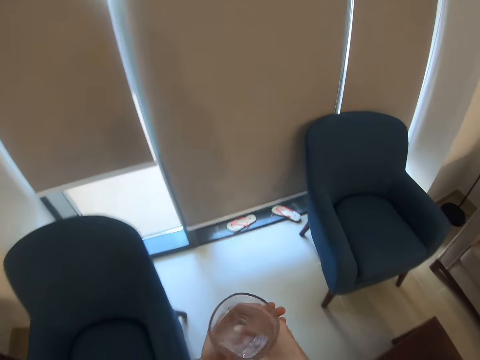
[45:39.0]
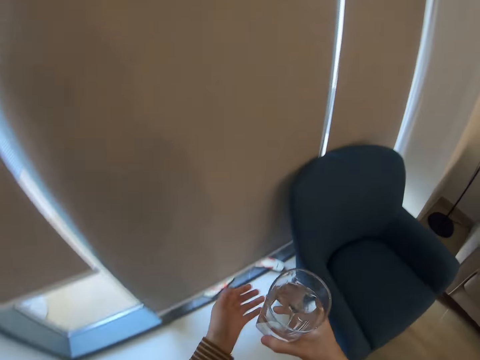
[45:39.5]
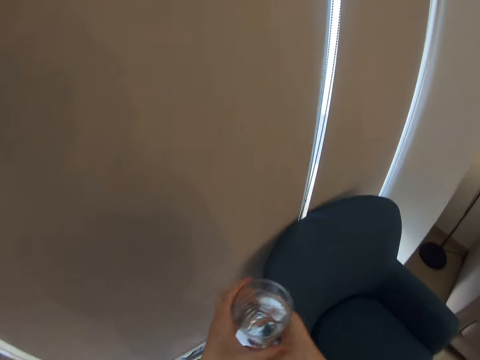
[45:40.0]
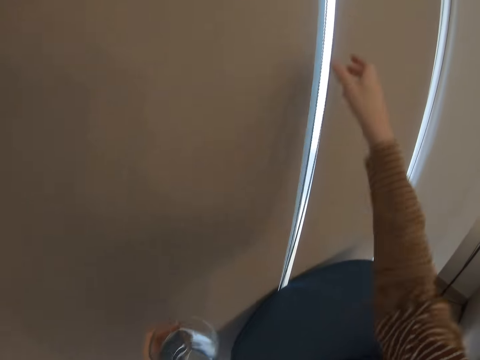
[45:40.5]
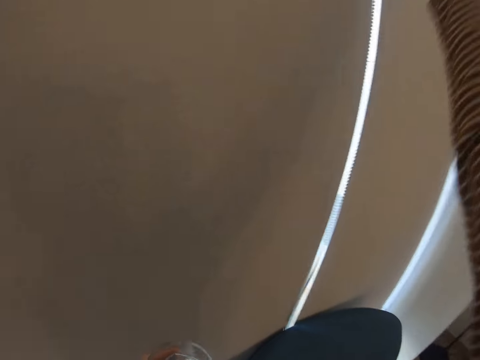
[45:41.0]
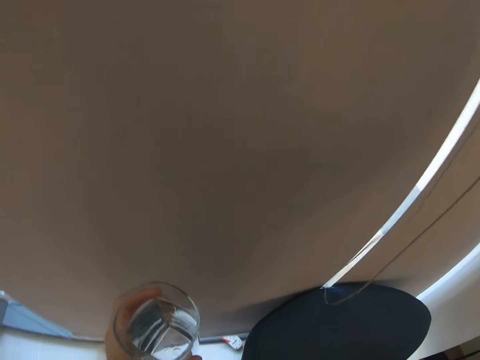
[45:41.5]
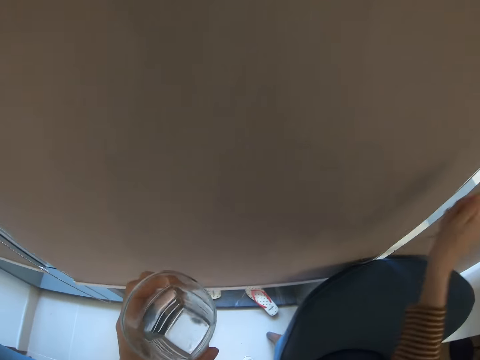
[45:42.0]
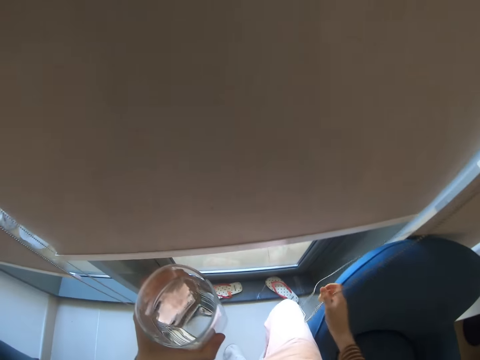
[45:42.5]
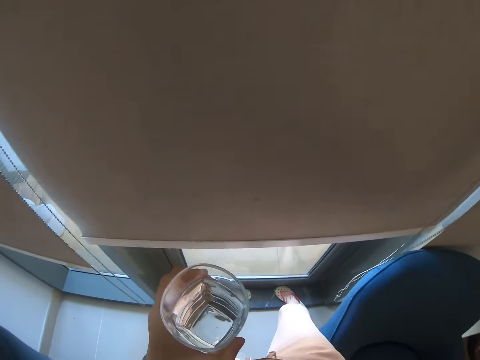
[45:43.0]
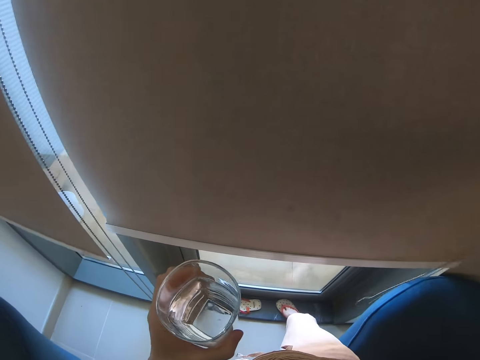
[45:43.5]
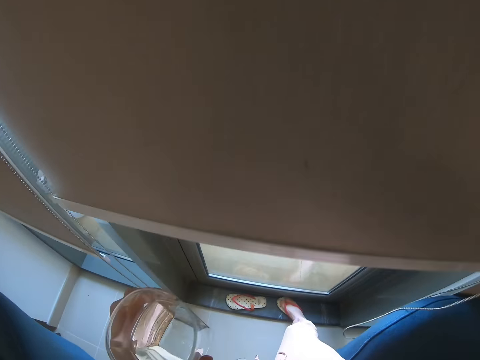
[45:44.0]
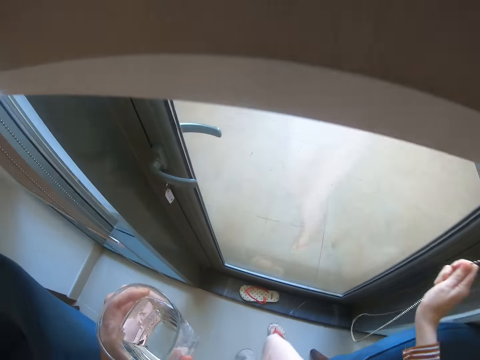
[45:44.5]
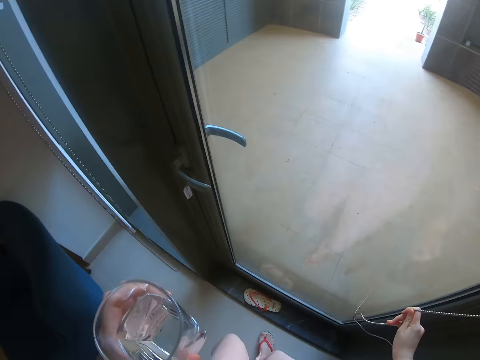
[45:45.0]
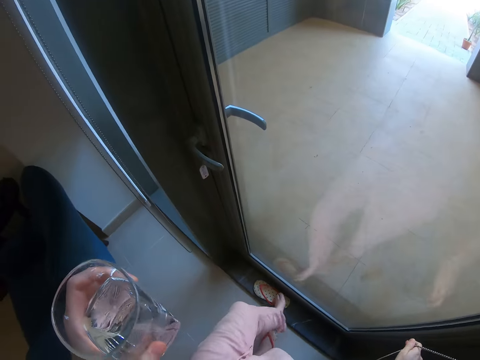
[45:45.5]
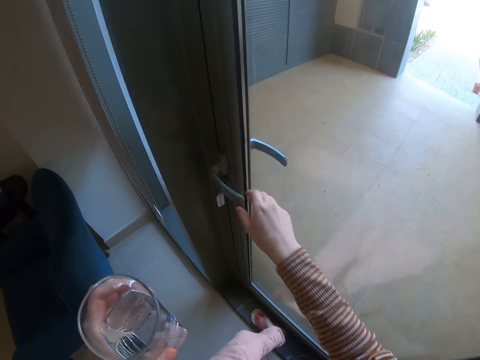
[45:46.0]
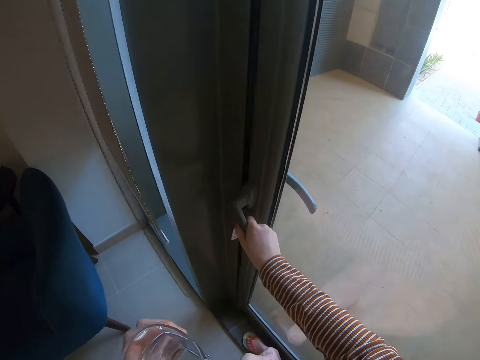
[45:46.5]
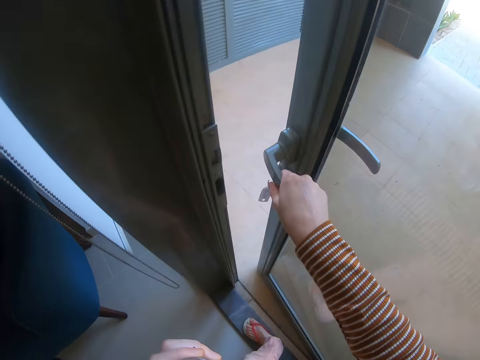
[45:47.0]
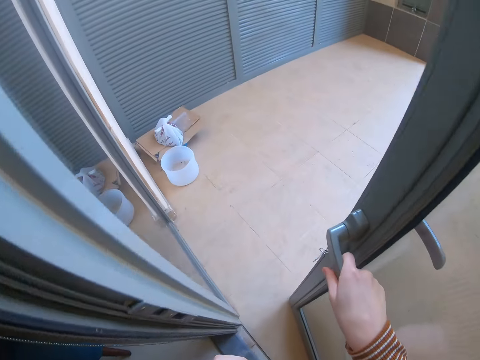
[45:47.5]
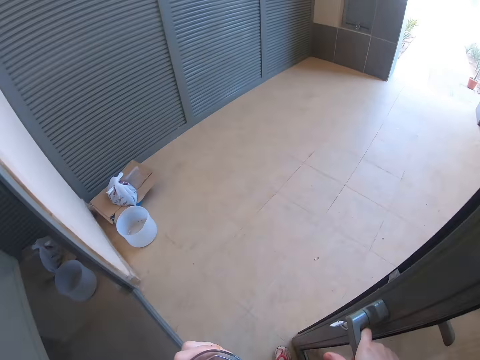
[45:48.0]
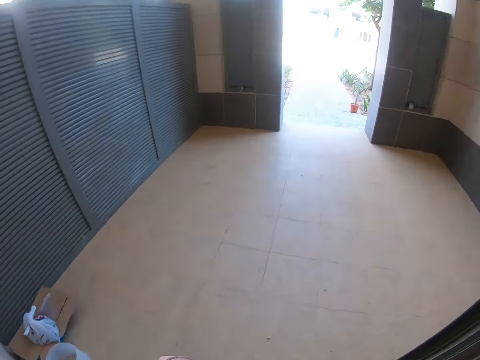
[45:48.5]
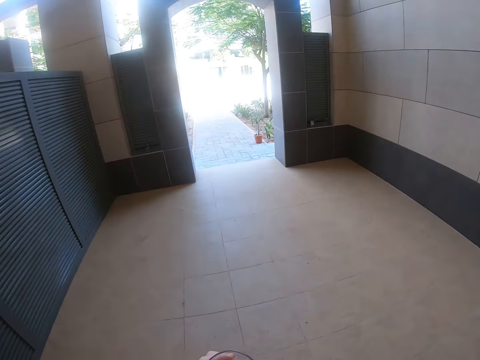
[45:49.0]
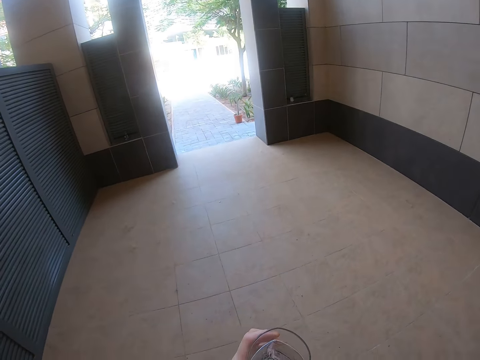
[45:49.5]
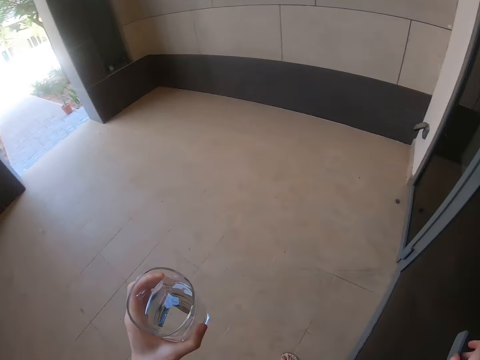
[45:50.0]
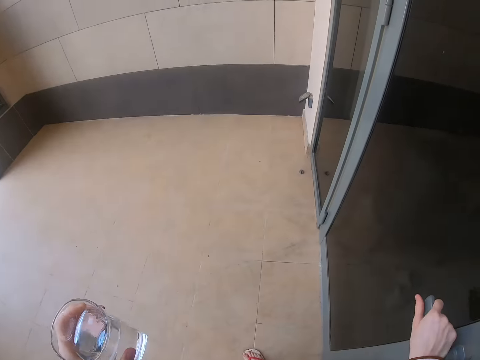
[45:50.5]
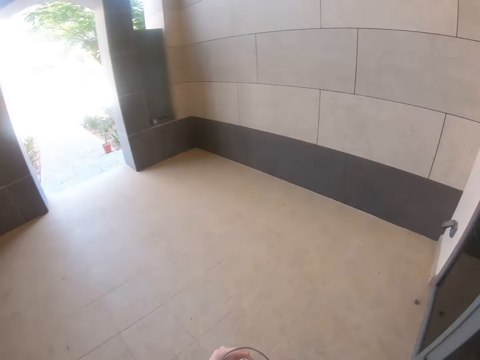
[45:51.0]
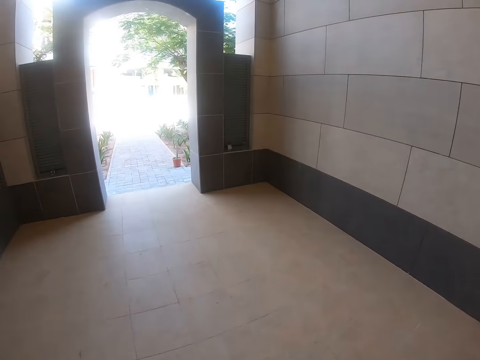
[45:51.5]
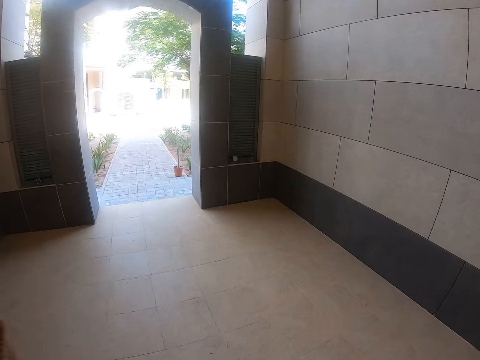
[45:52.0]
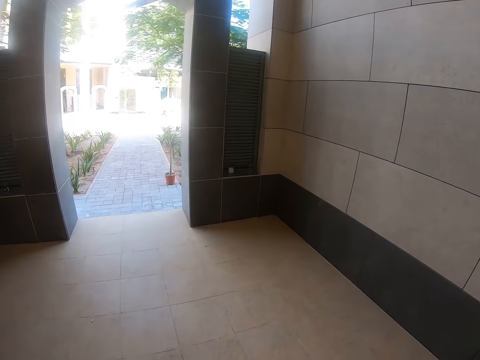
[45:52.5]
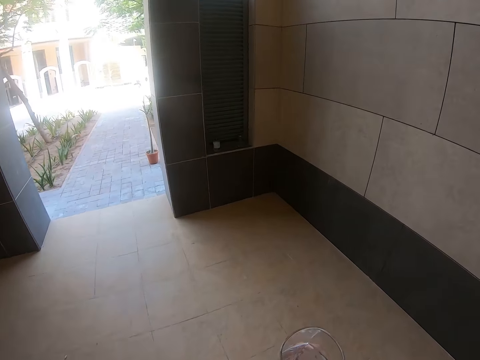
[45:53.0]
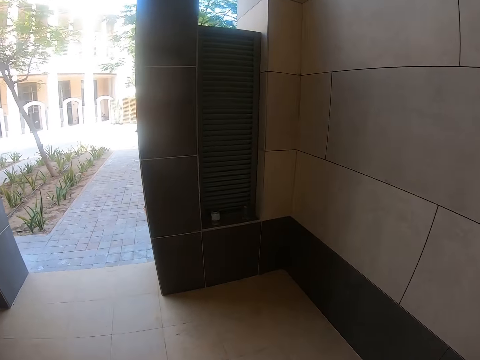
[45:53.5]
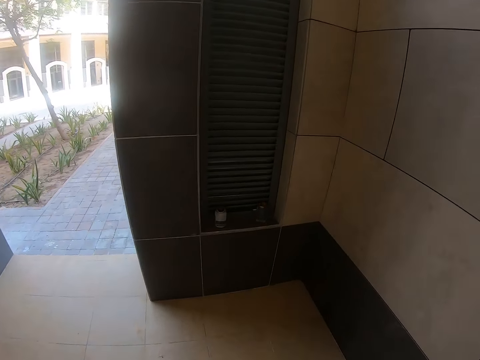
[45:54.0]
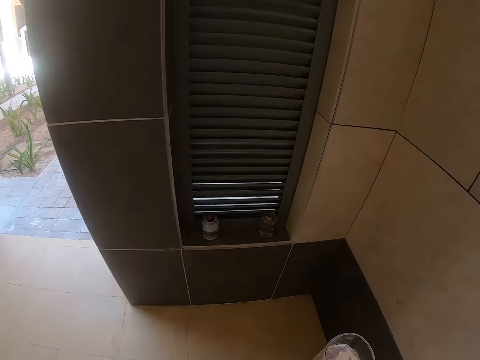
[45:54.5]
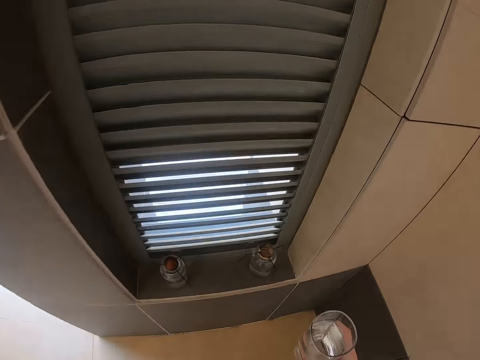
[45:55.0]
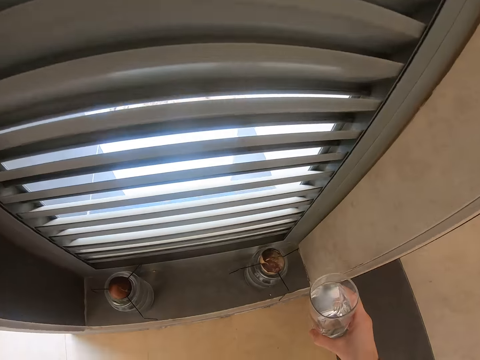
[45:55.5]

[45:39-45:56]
The camera wearer holds a glass of water with the left hand. They open the door curtain. They open the door with the right hand. They open the door with the right hand again. They close the door. They do something with the left hand and move around the room.

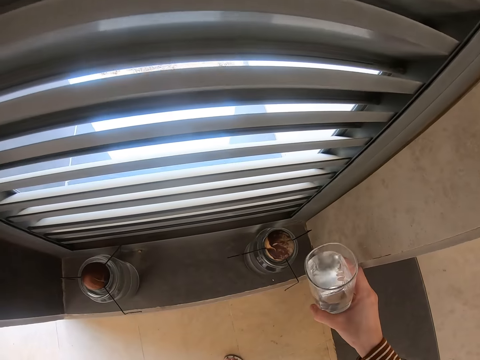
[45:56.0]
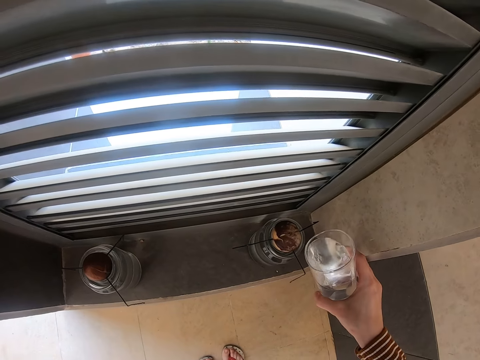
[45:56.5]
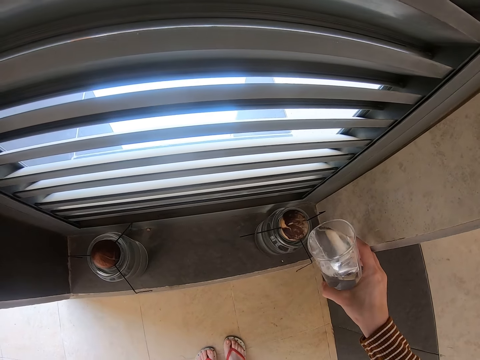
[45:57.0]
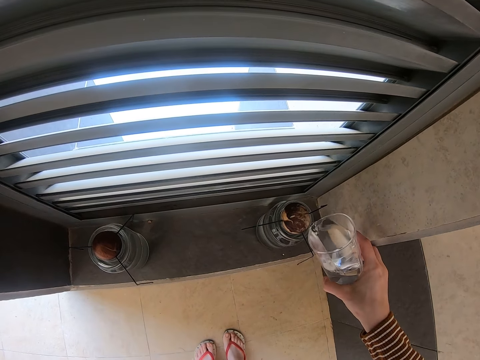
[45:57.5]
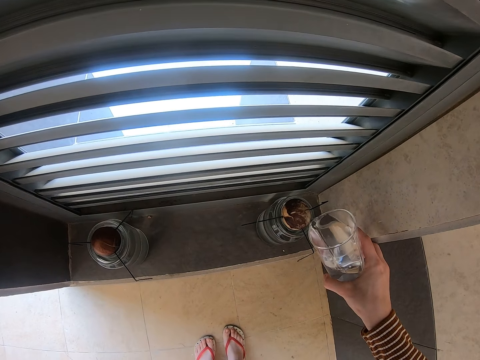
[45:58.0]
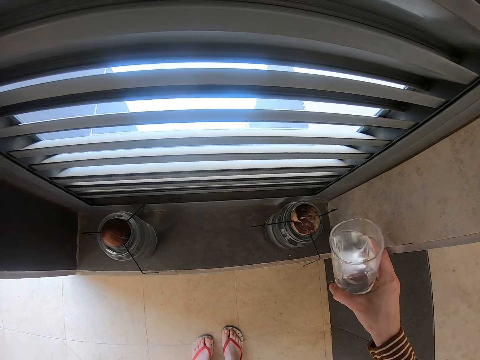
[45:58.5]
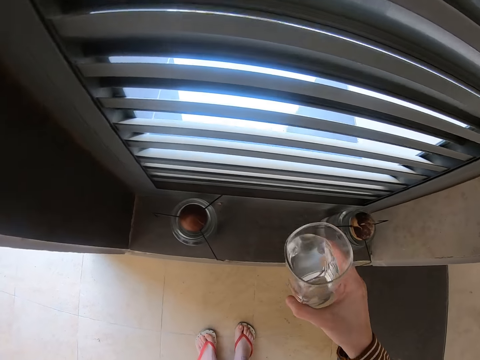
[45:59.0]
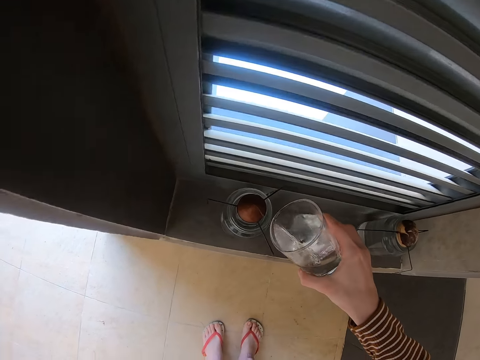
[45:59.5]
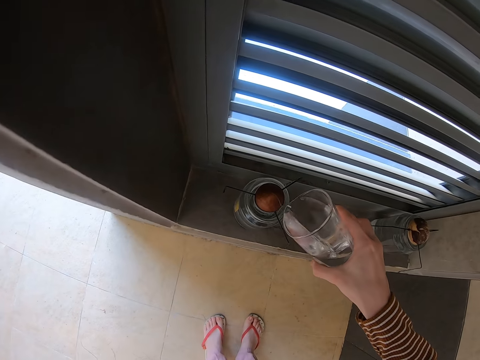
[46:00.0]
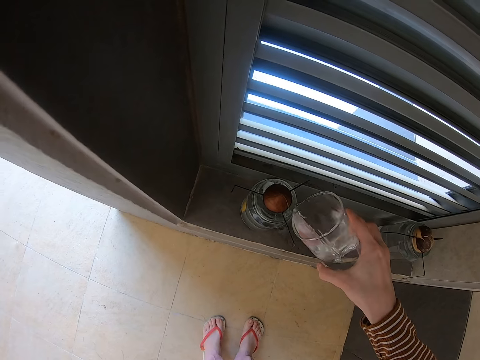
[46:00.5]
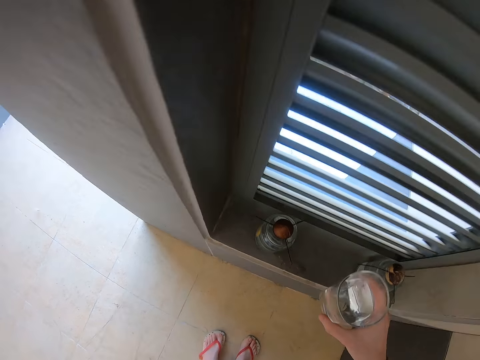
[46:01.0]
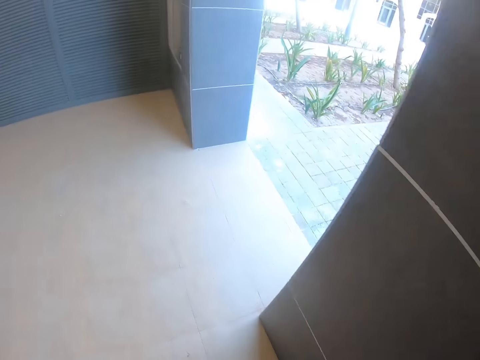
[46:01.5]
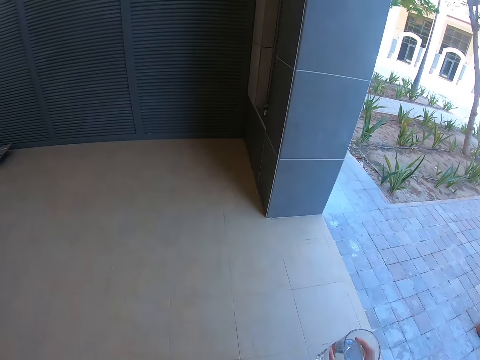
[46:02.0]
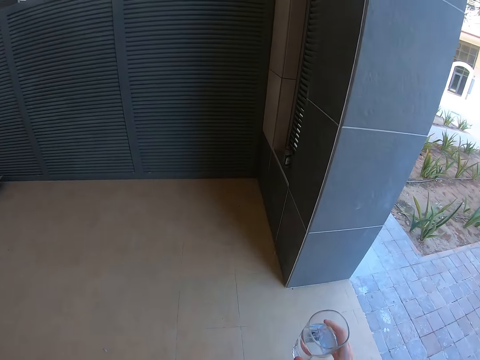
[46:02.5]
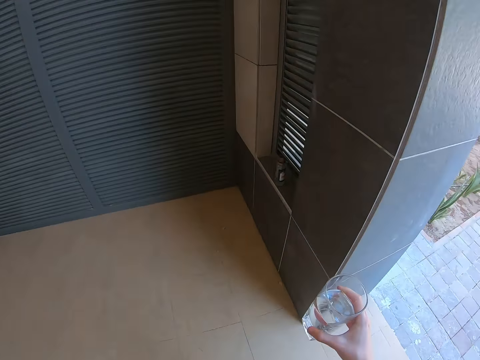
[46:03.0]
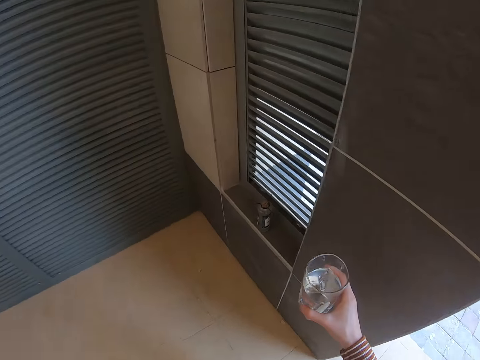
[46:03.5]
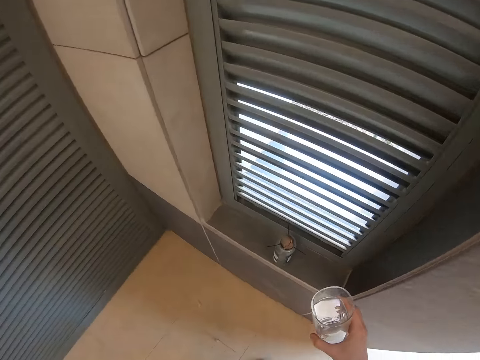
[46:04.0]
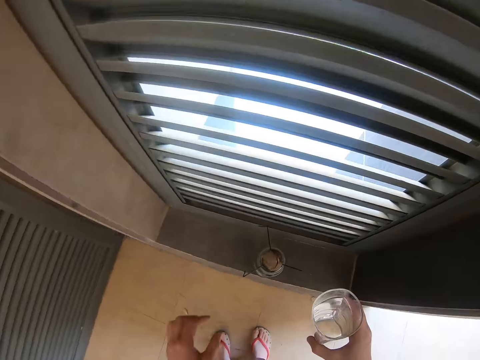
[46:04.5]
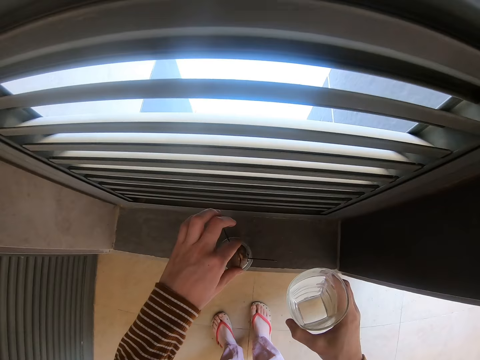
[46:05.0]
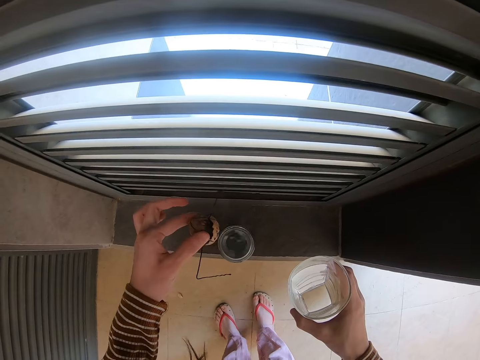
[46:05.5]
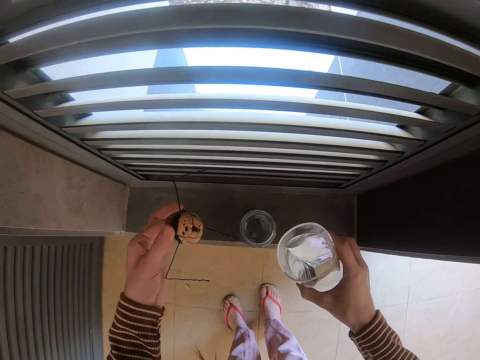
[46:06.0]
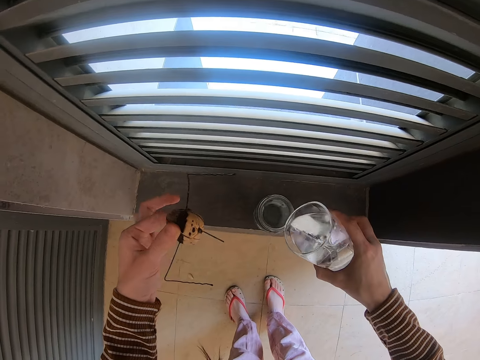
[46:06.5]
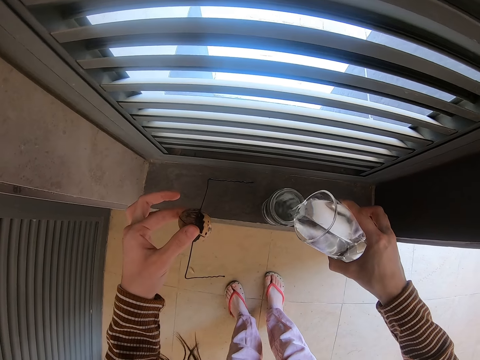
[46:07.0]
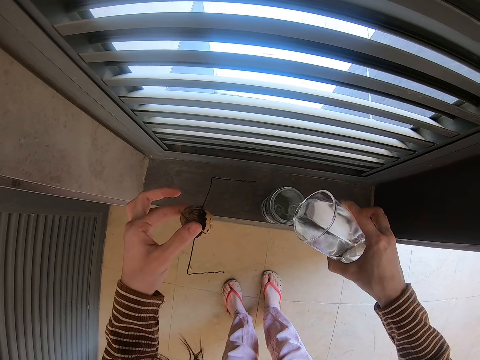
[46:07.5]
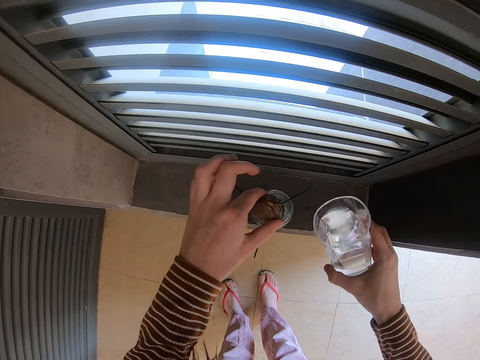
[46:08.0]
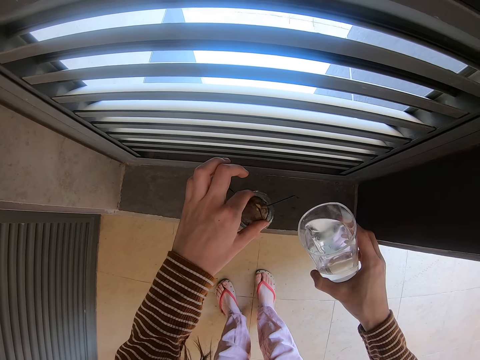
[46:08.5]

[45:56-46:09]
The camera wearer adds water in a bottle. They move around the room. They open the bottle with the left hand. They add water in the bottle. They close the bottle.
